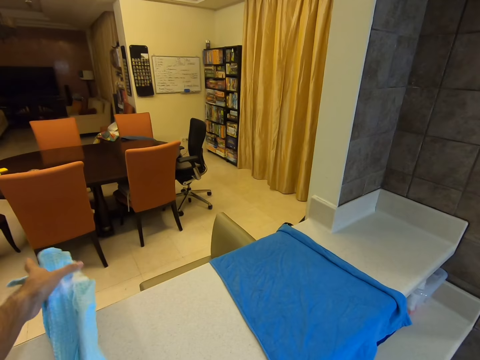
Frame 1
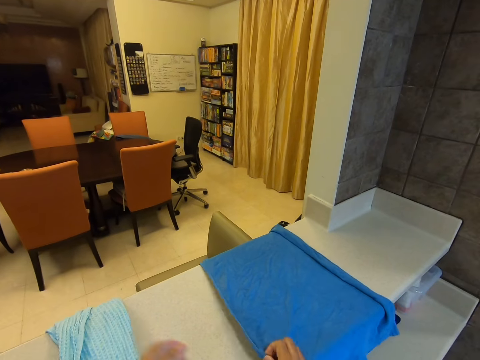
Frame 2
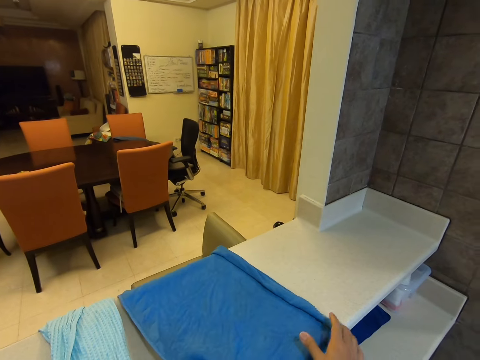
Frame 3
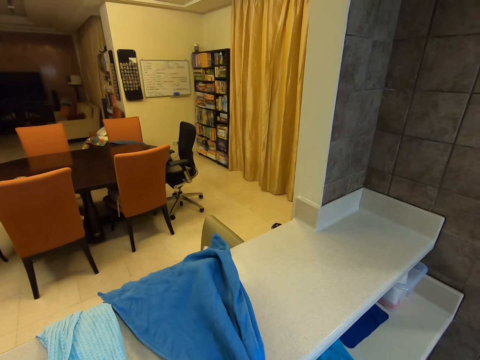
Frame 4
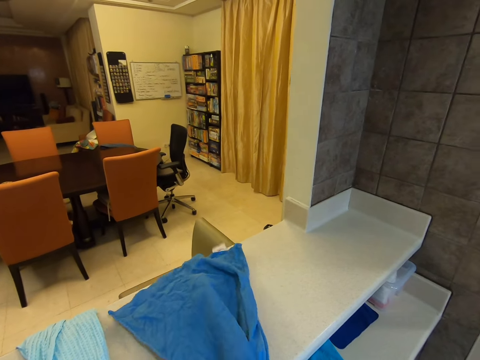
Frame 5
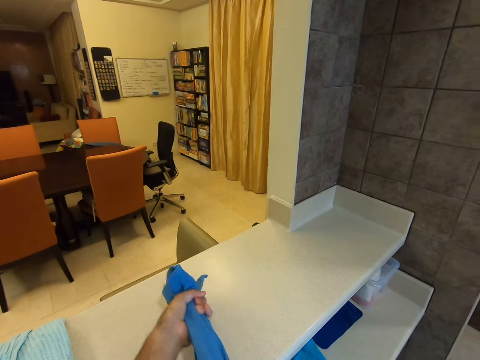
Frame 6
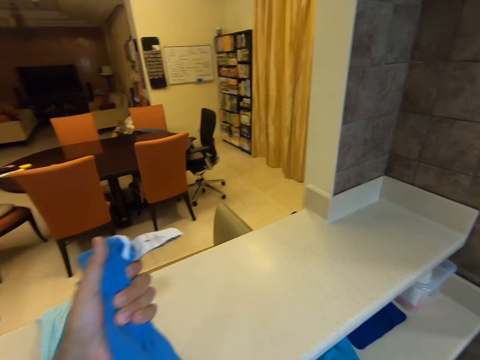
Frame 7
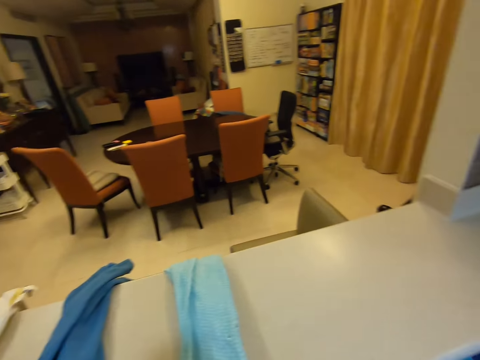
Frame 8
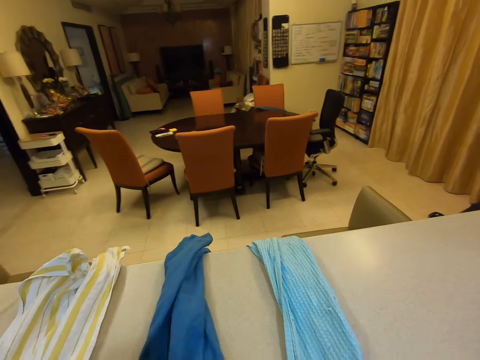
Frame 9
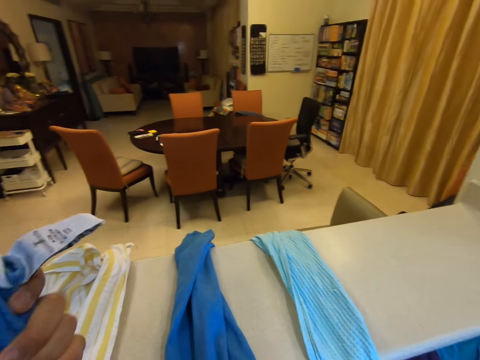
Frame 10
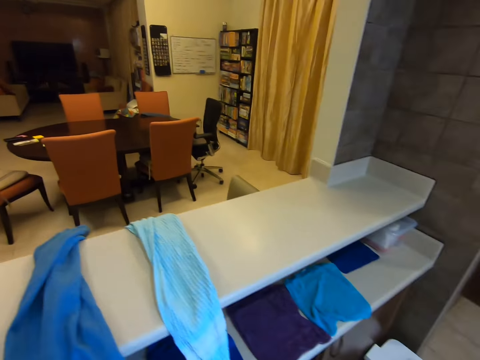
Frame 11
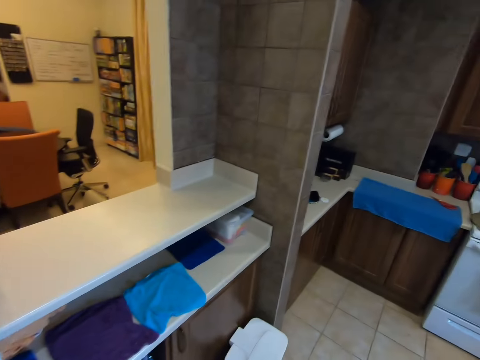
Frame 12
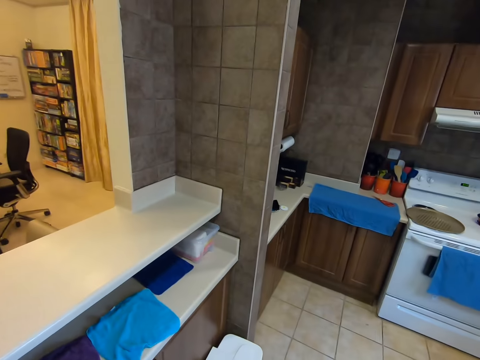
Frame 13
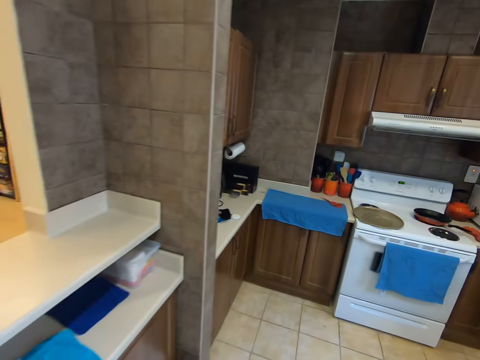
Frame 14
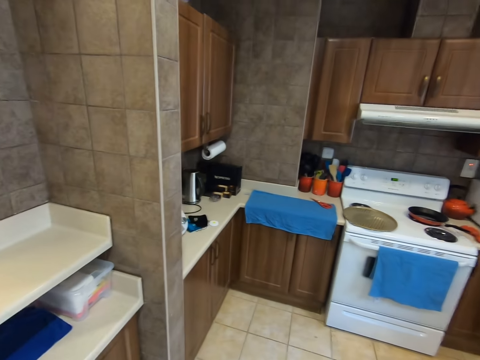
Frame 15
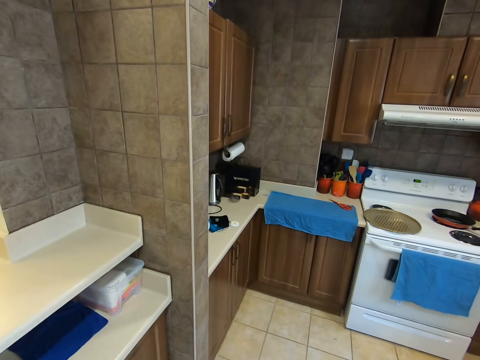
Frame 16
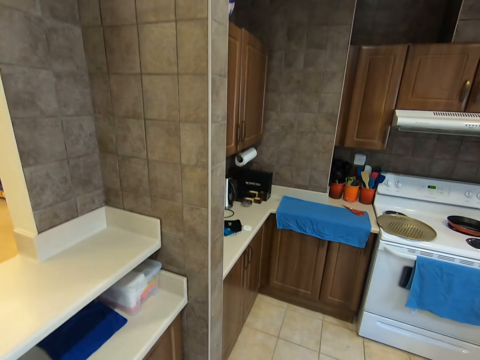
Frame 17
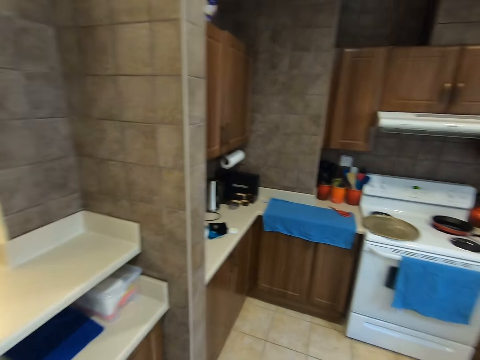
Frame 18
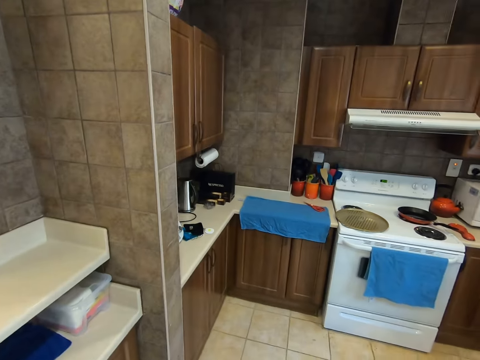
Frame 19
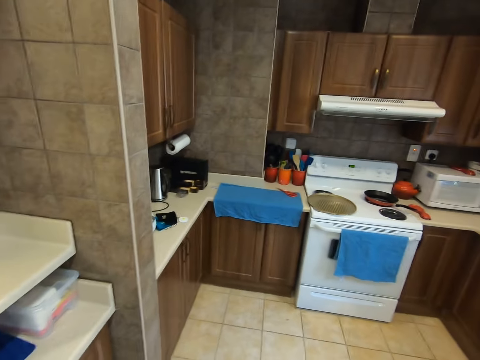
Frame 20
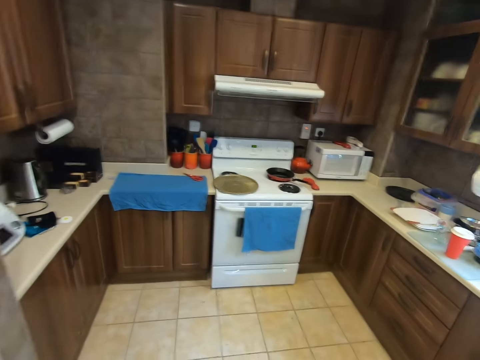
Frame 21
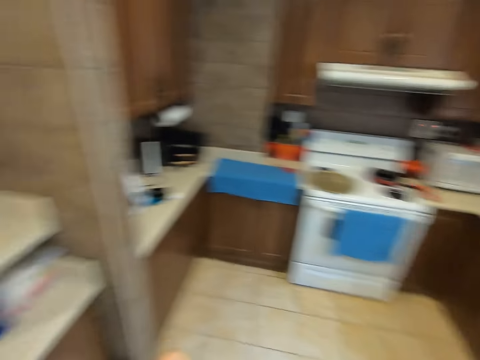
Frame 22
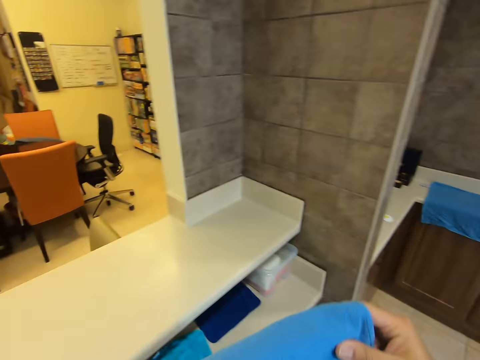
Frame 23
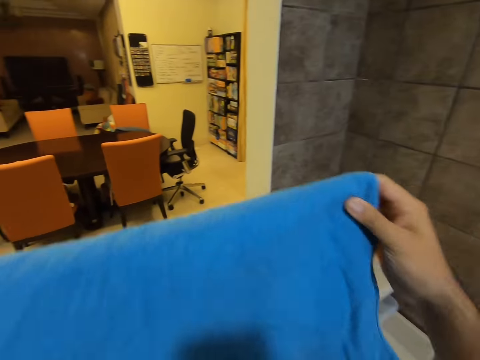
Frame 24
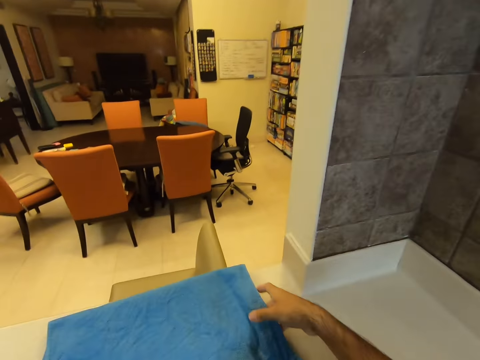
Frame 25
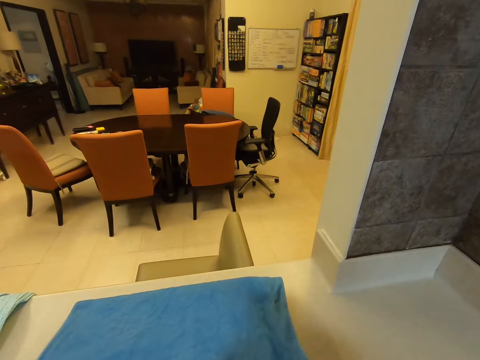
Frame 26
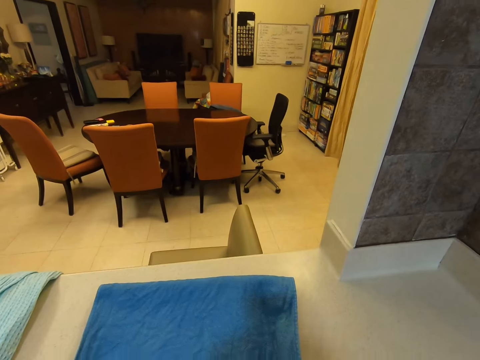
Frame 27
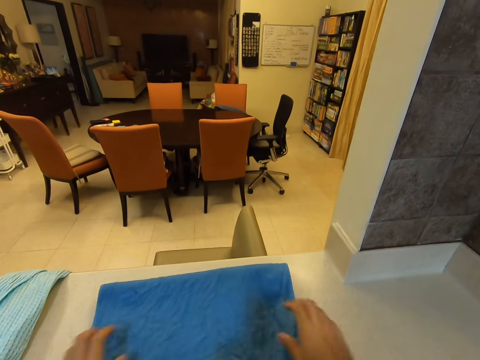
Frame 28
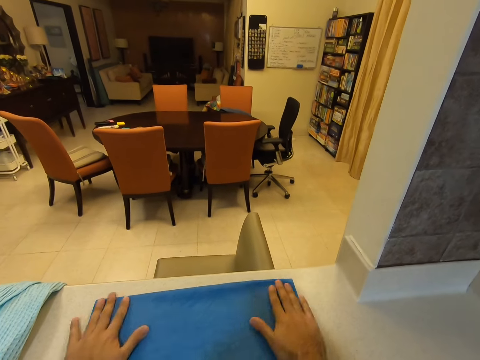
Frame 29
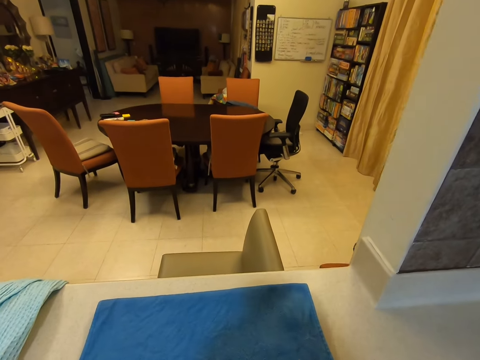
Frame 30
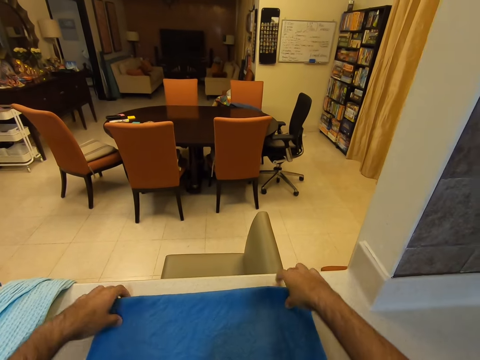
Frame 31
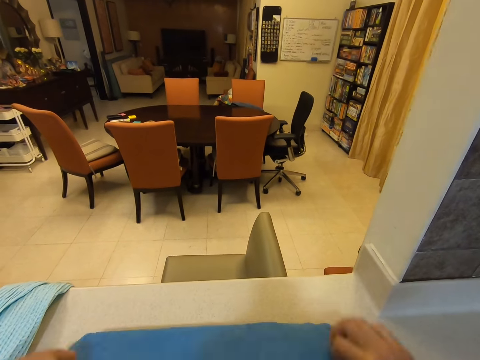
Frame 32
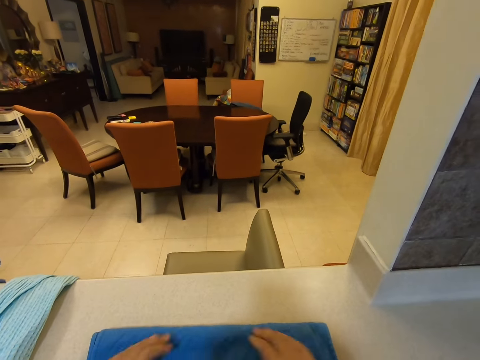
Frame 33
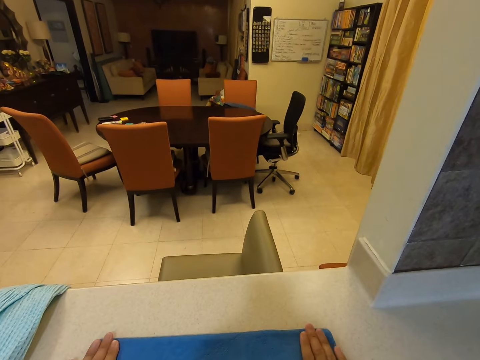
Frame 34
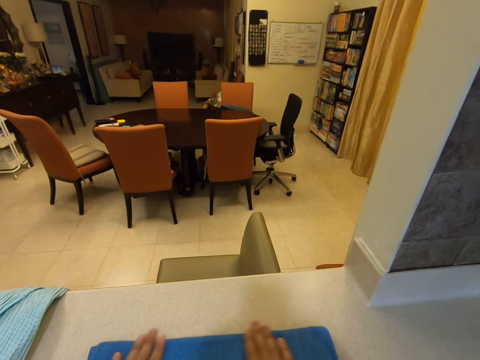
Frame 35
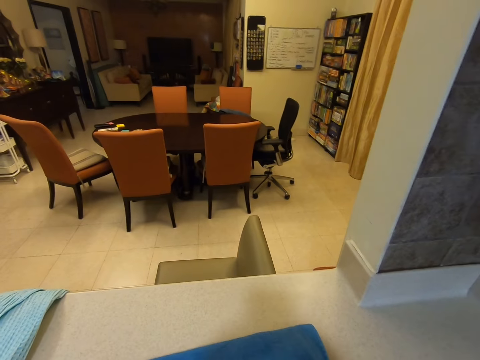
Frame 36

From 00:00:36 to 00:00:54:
The camera wearer lays the light blue kitchen cloth on the counter. He drags the blue kitchen cloth through the counter. He squeezes the napkin. He picks up the blue kitchen cloth off the counter. He stretches the blue kitchen cloth out. He walks away with the blue kitchen cloth. He looks towards the corner of the kitchen. He looks around the kitchen. He folds the blue kitchen cloth into two. He places the blue kitchen cloth on the counter. He wipes the napkin with his two hands. He flattens the blue kitchen cloth. He folds the blue kitchen cloth. He flattens the blue kitchen cloth. He wipes the napkin with his two hands.

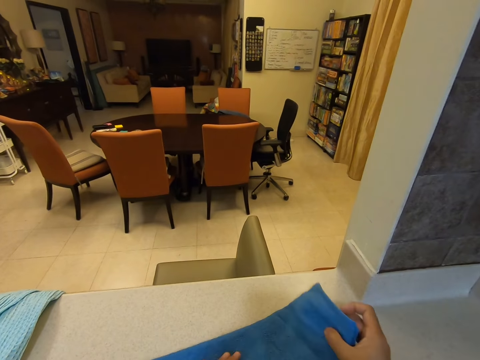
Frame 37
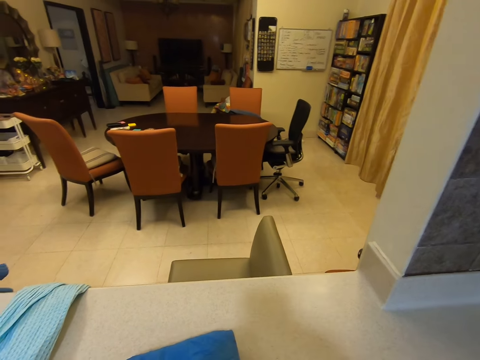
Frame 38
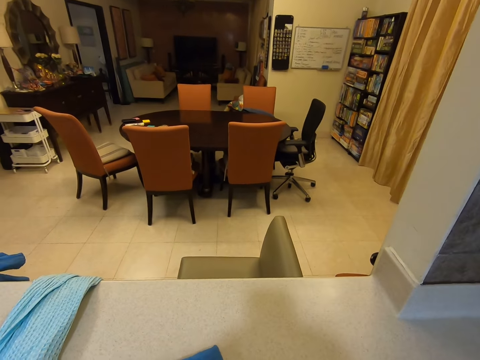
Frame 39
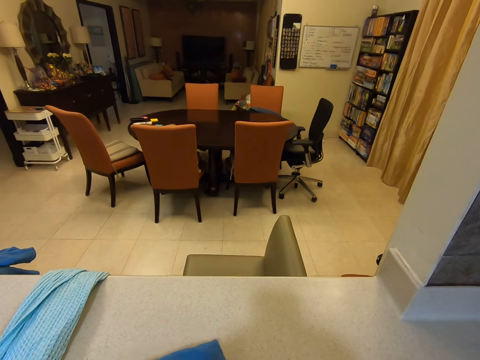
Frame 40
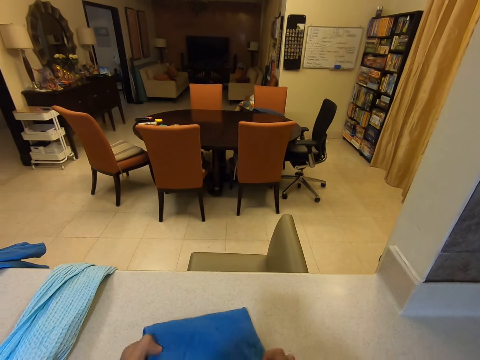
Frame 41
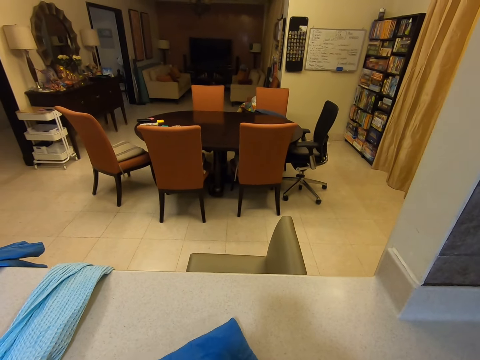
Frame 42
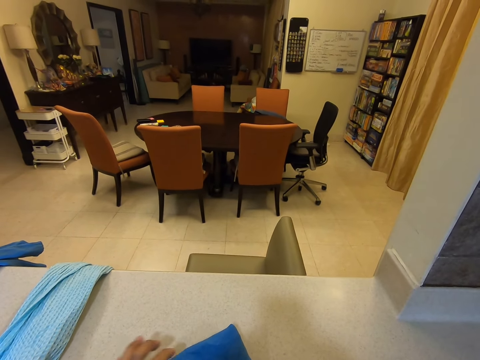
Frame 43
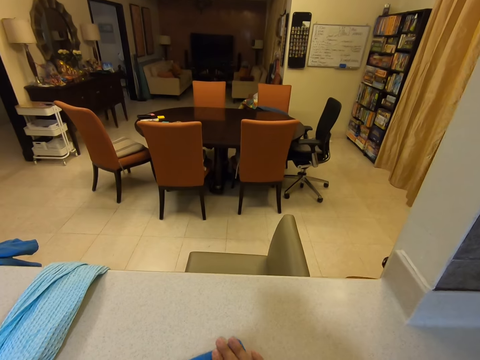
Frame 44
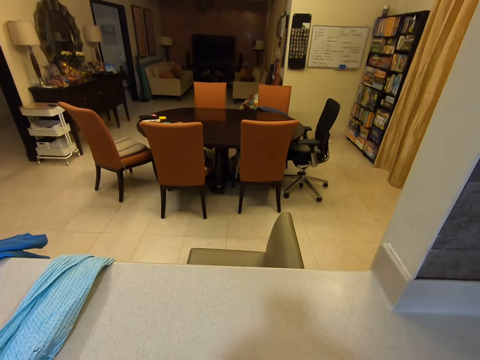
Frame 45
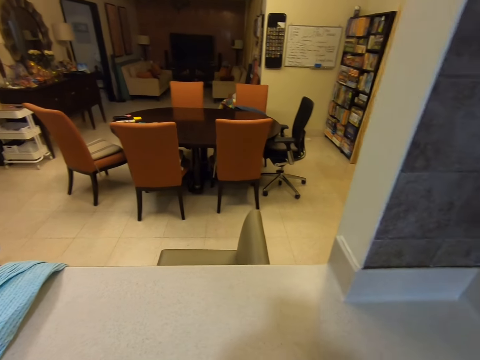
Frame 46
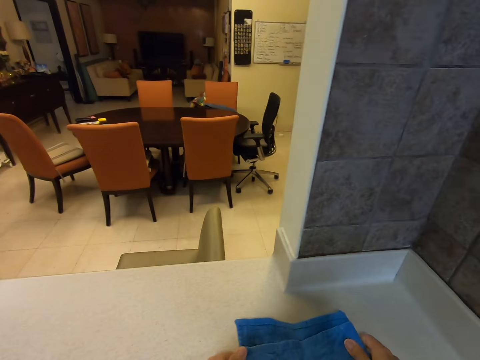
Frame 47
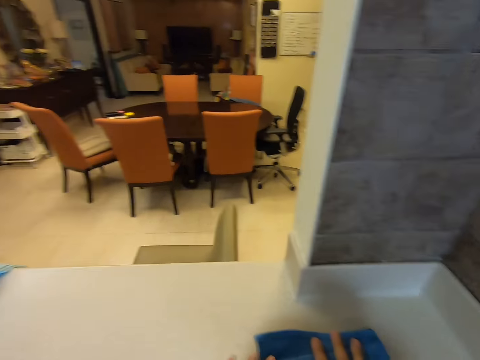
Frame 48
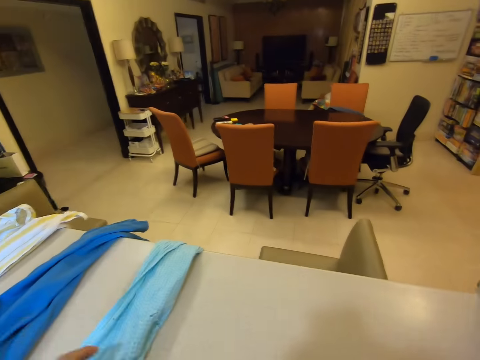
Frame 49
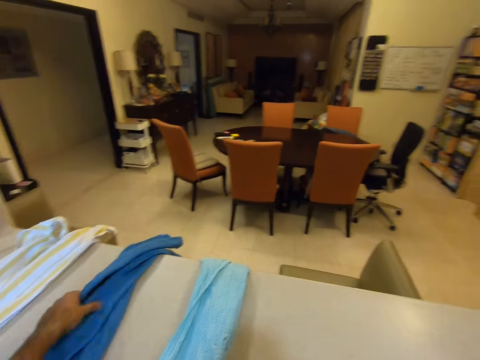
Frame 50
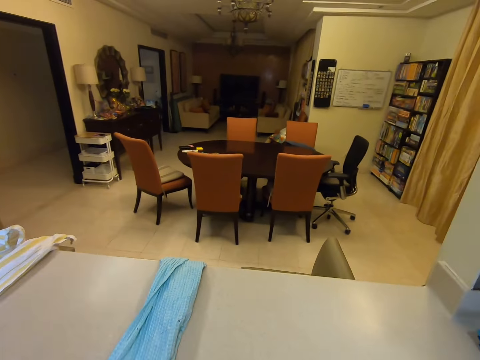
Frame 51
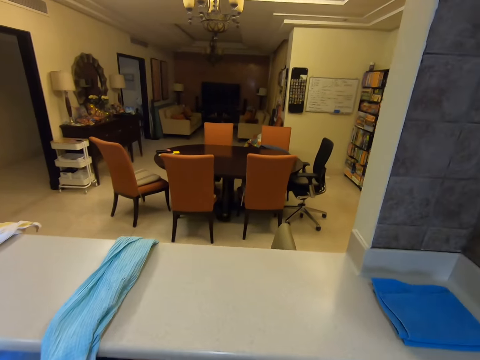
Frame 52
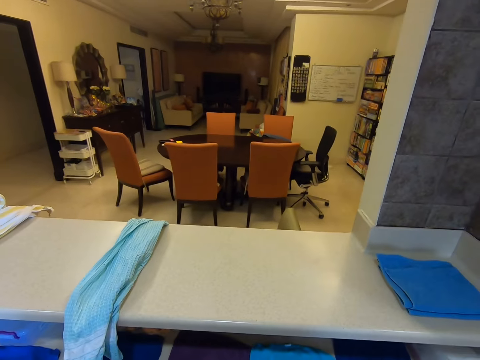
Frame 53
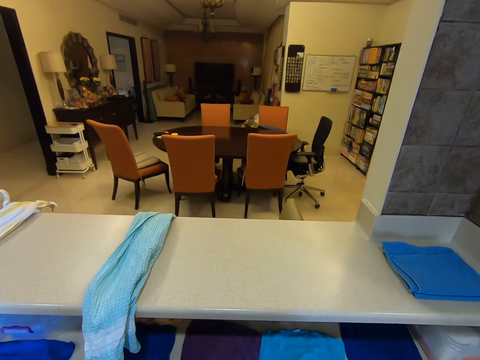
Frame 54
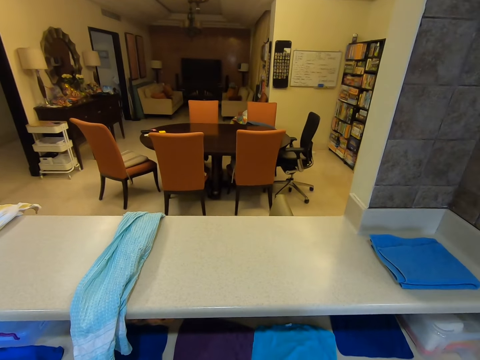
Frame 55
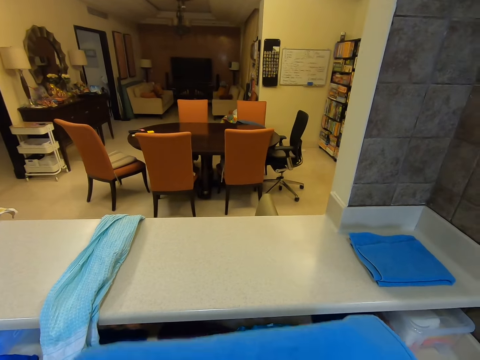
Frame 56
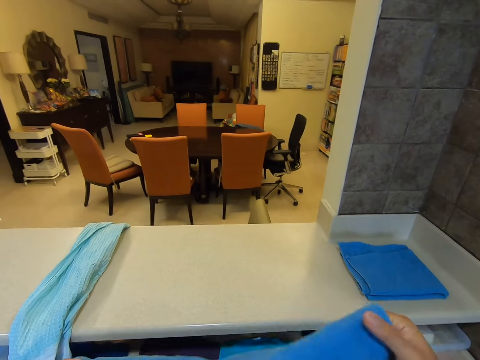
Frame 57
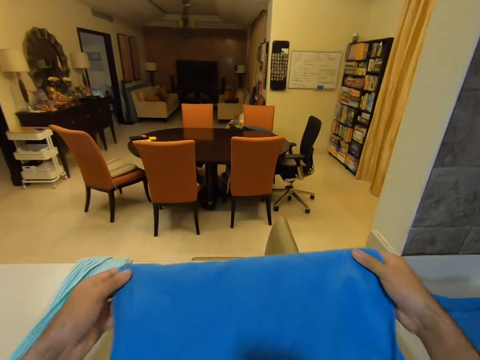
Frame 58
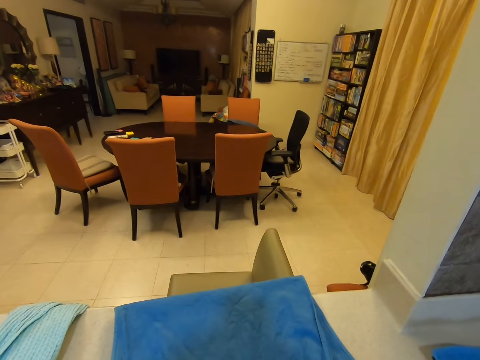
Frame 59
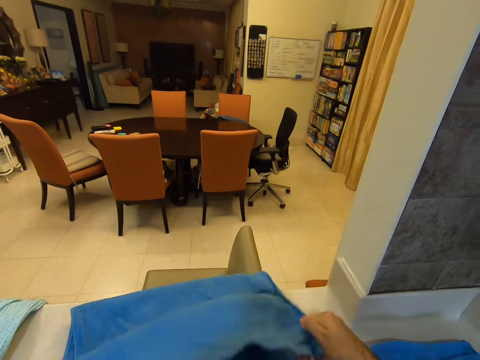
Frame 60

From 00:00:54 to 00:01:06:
The camera wearer folds the blue kitchen cloth. They flatten the blue kitchen cloth. They pick up the blue kitchen cloth. They place the blue kitchen cloth on the corner of the counter. They pick up another blue kitchen cloth or napkin. They fold the blue kitchen cloth. They place the blue kitchen cloth on the counter. They spread the napkin on the counter. They flap the napkin.
